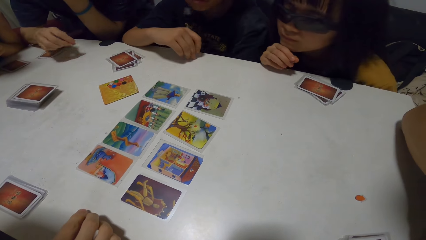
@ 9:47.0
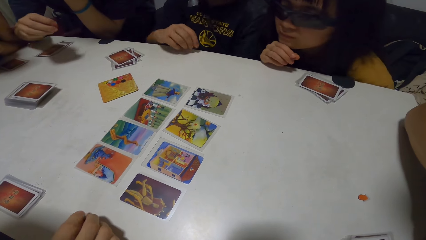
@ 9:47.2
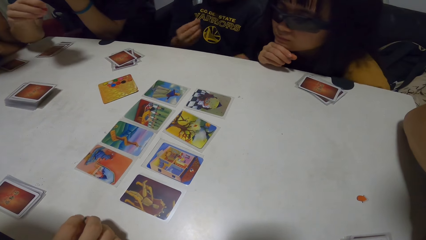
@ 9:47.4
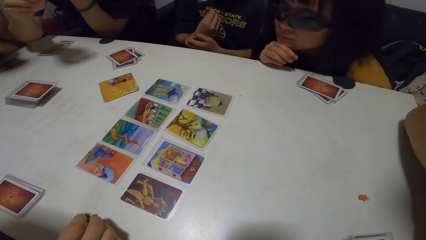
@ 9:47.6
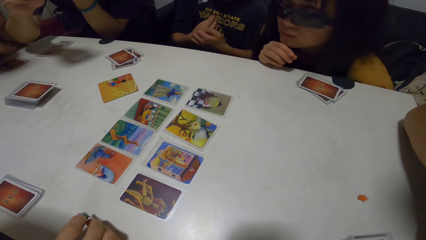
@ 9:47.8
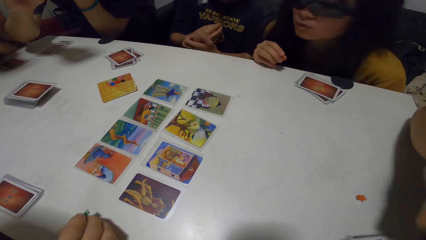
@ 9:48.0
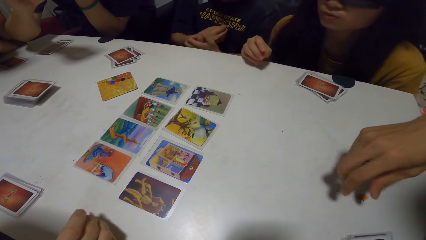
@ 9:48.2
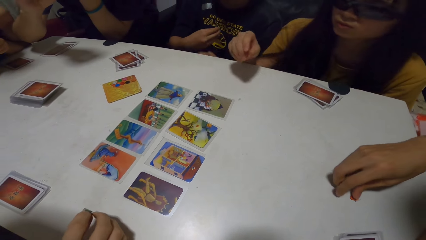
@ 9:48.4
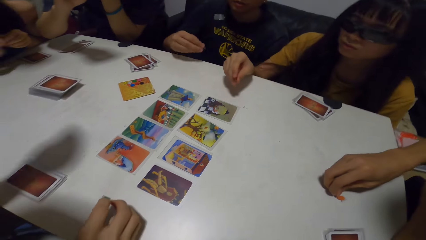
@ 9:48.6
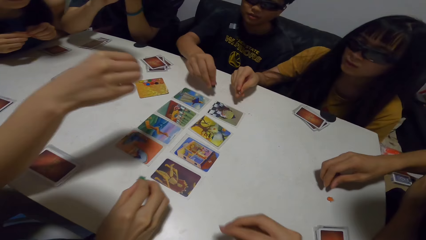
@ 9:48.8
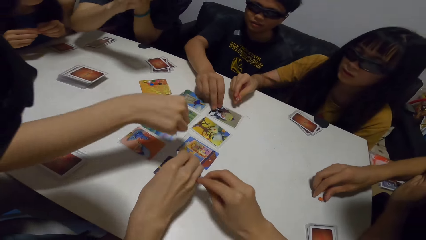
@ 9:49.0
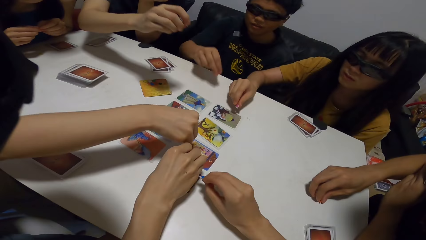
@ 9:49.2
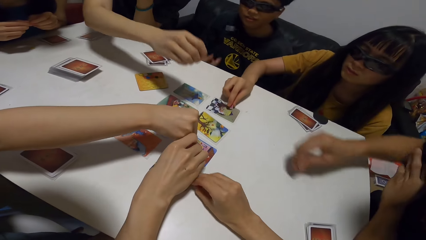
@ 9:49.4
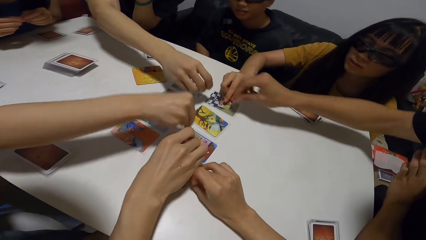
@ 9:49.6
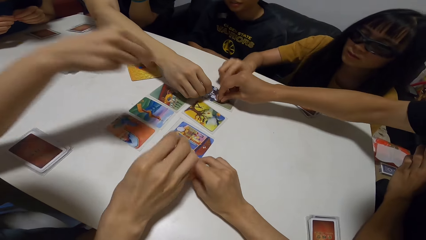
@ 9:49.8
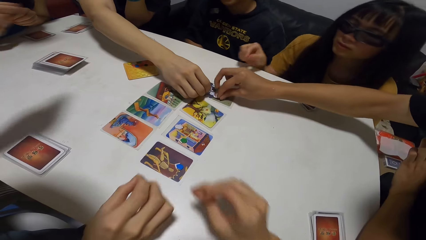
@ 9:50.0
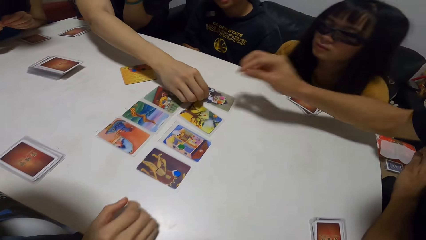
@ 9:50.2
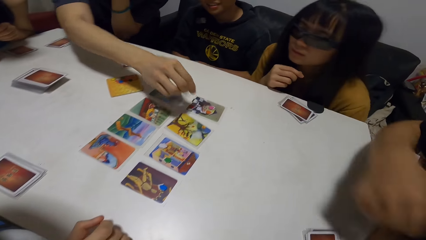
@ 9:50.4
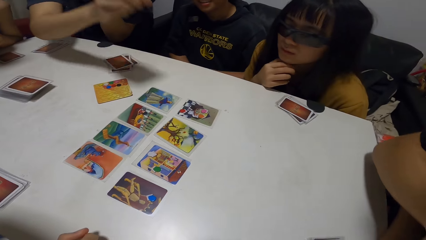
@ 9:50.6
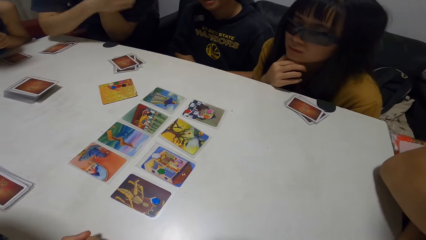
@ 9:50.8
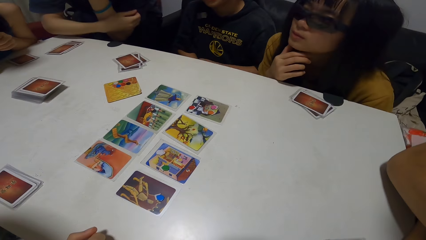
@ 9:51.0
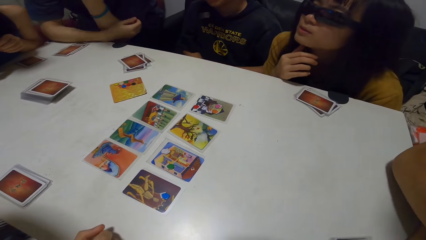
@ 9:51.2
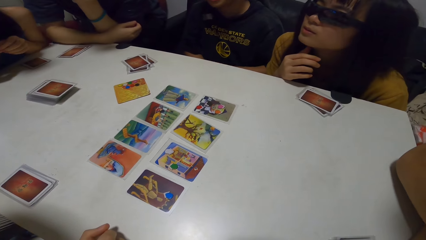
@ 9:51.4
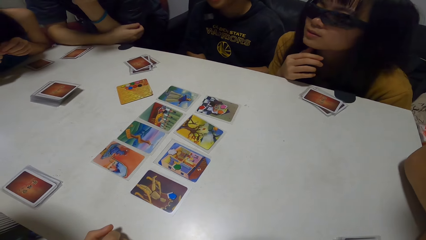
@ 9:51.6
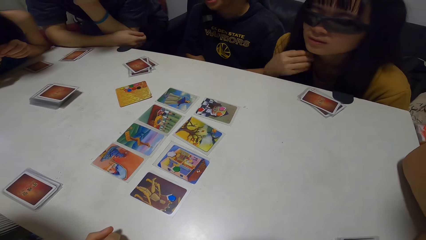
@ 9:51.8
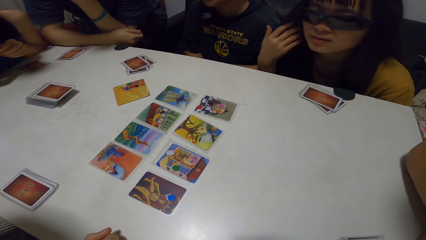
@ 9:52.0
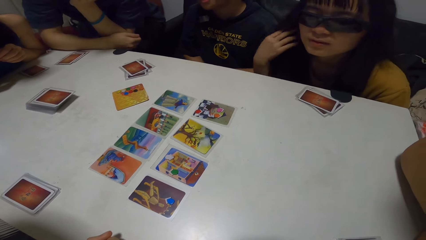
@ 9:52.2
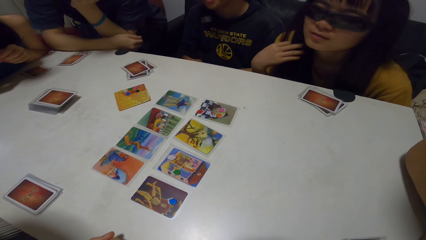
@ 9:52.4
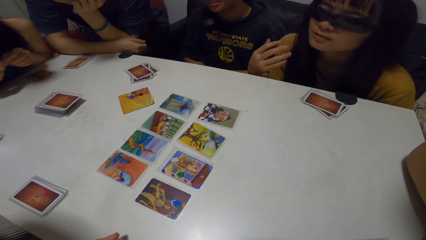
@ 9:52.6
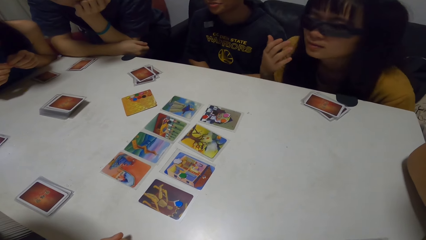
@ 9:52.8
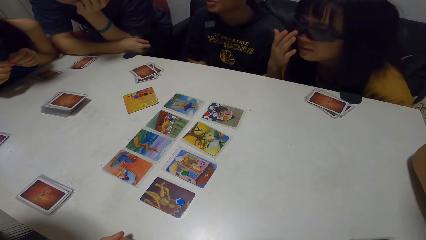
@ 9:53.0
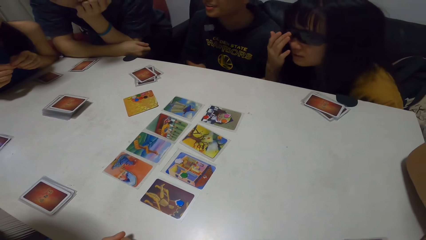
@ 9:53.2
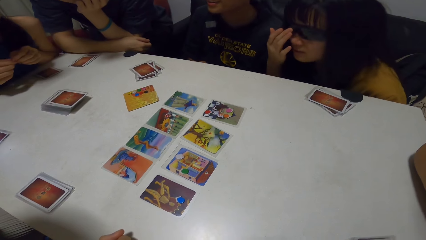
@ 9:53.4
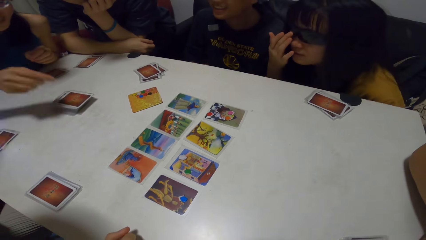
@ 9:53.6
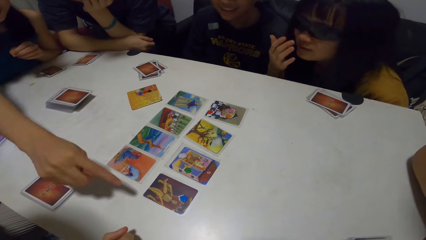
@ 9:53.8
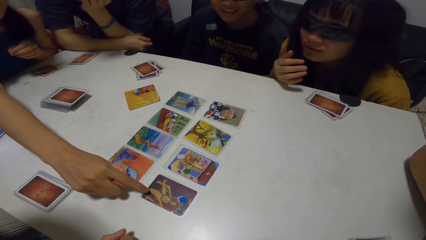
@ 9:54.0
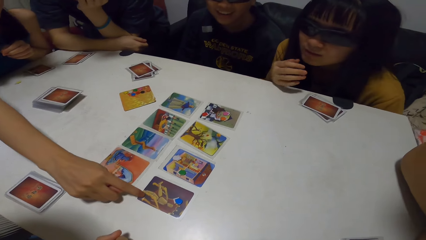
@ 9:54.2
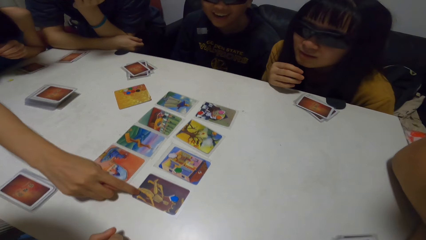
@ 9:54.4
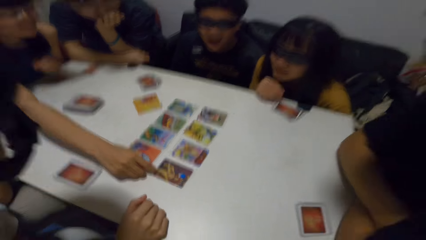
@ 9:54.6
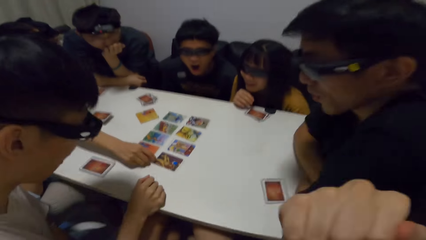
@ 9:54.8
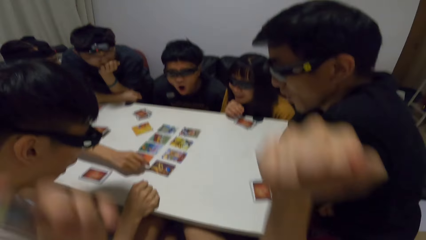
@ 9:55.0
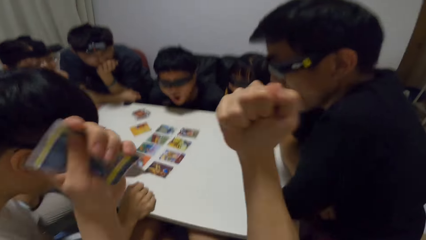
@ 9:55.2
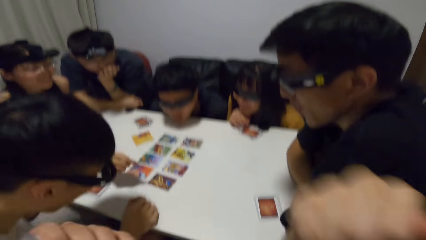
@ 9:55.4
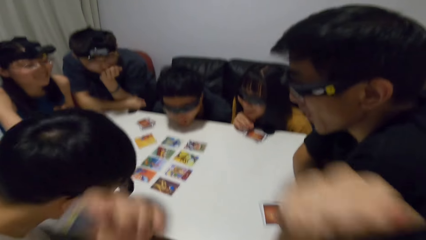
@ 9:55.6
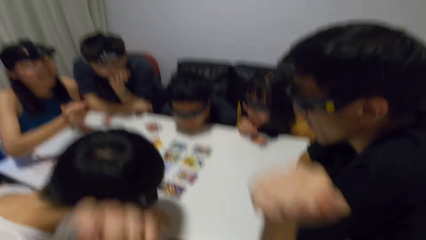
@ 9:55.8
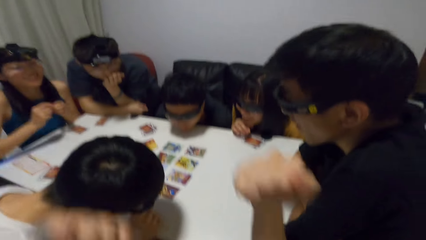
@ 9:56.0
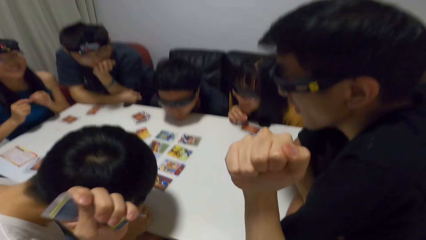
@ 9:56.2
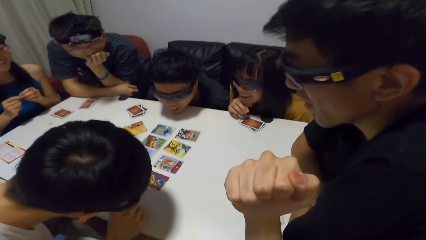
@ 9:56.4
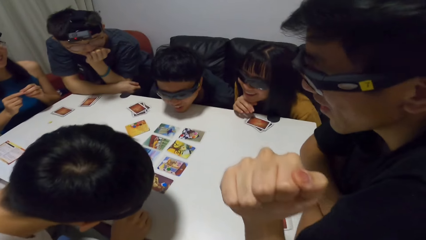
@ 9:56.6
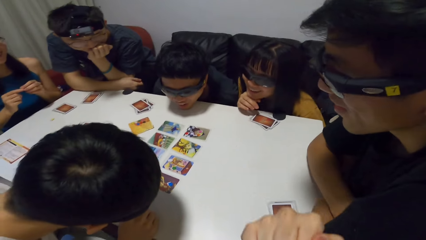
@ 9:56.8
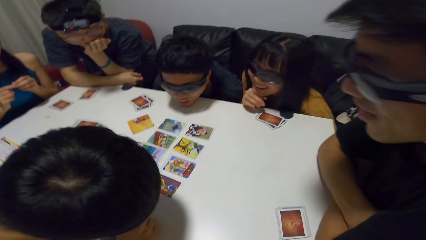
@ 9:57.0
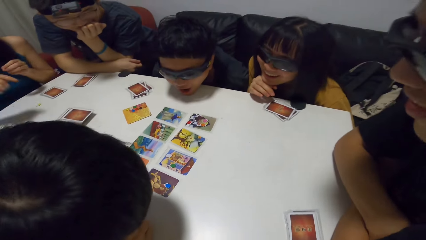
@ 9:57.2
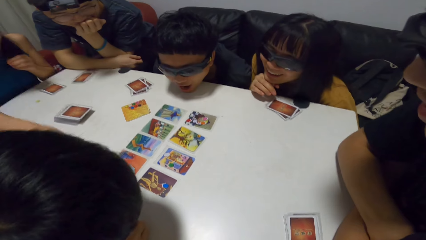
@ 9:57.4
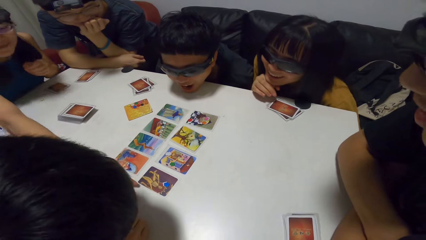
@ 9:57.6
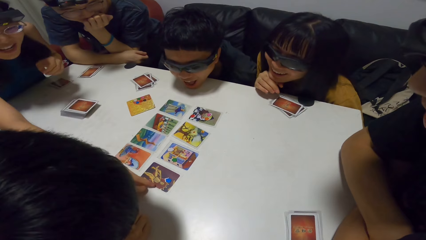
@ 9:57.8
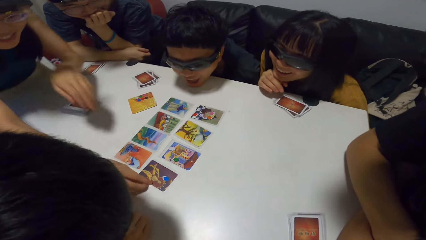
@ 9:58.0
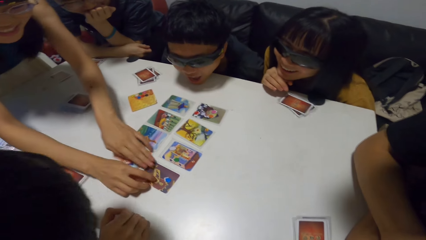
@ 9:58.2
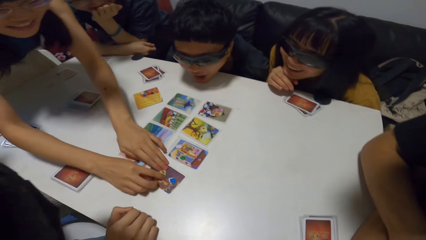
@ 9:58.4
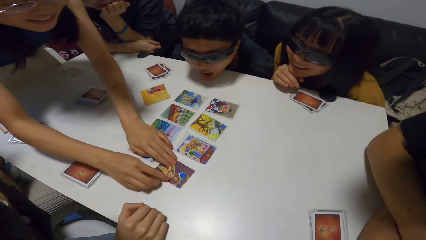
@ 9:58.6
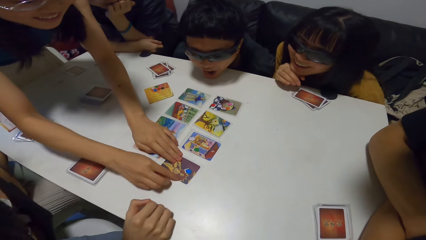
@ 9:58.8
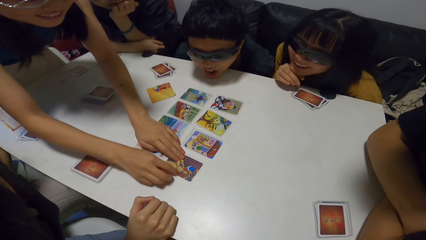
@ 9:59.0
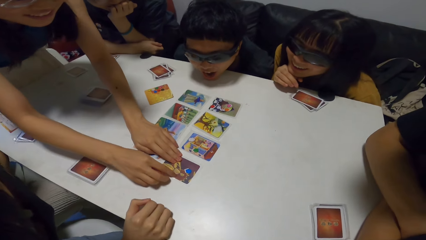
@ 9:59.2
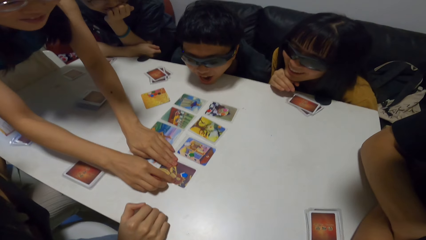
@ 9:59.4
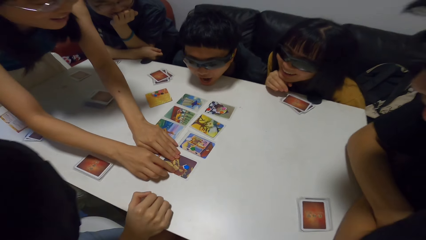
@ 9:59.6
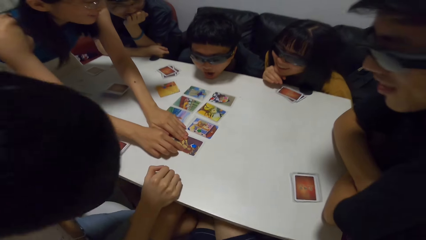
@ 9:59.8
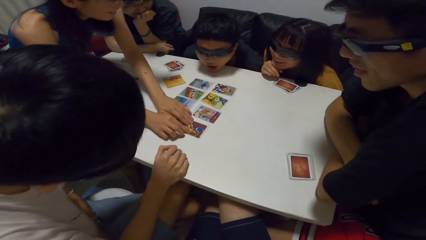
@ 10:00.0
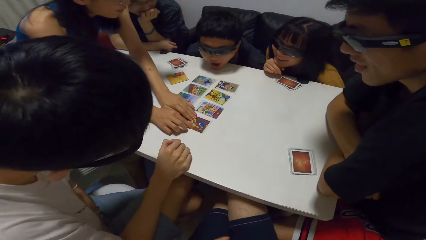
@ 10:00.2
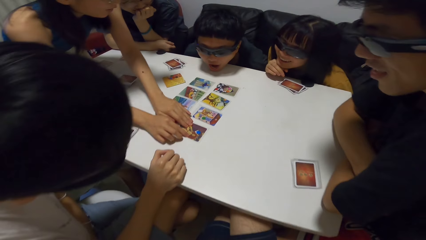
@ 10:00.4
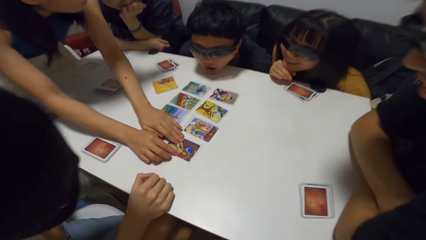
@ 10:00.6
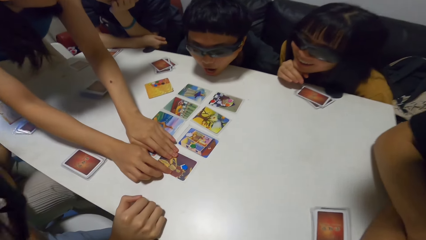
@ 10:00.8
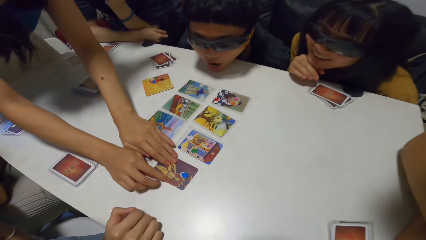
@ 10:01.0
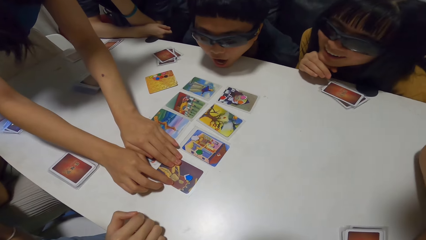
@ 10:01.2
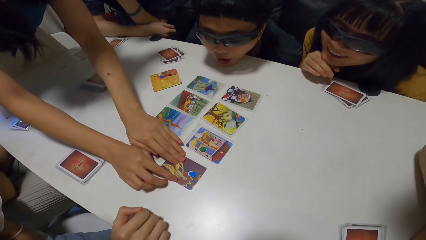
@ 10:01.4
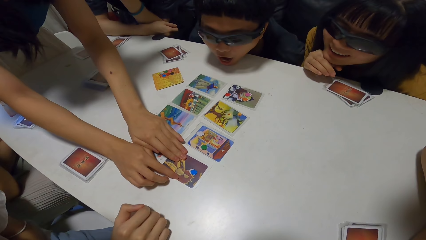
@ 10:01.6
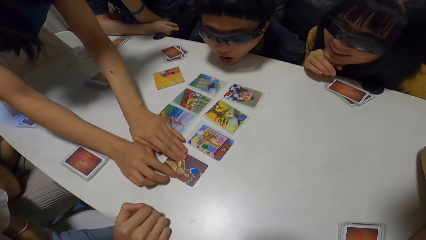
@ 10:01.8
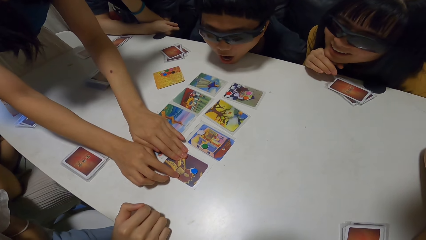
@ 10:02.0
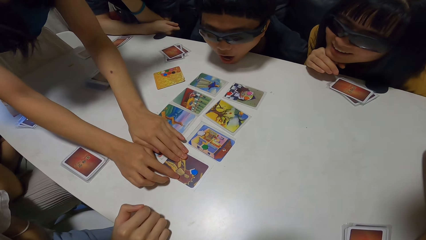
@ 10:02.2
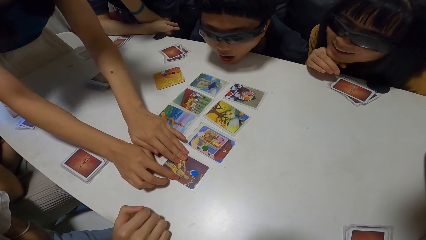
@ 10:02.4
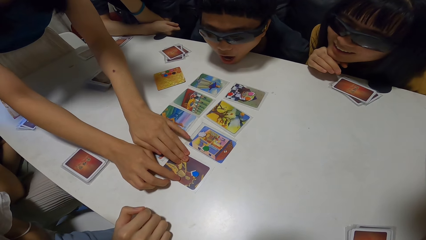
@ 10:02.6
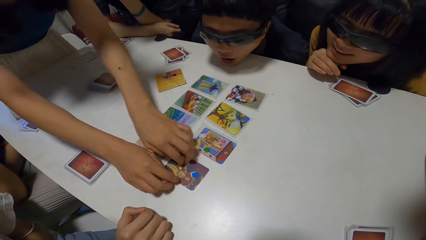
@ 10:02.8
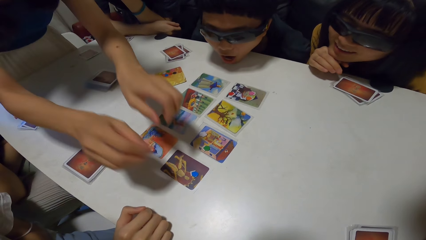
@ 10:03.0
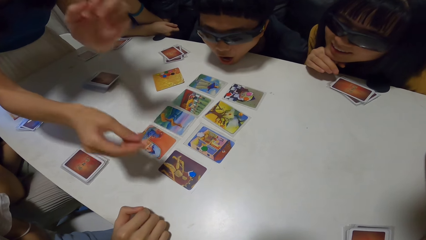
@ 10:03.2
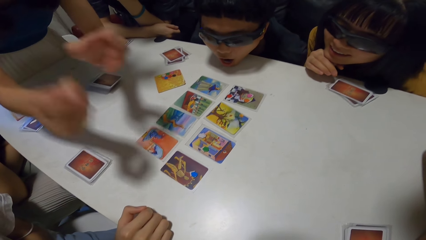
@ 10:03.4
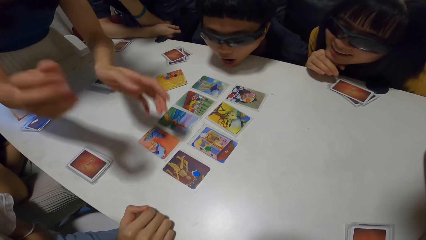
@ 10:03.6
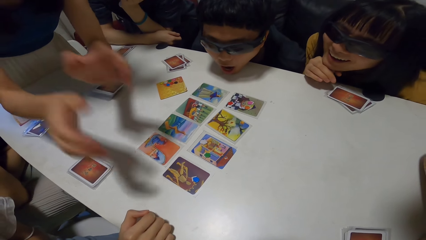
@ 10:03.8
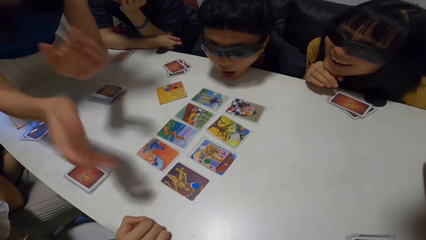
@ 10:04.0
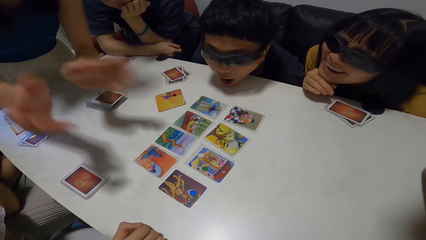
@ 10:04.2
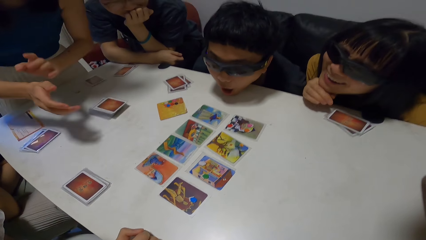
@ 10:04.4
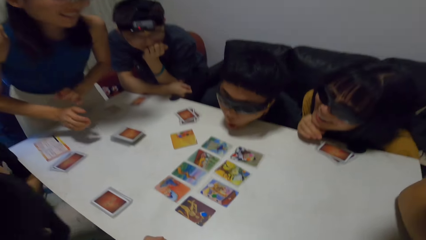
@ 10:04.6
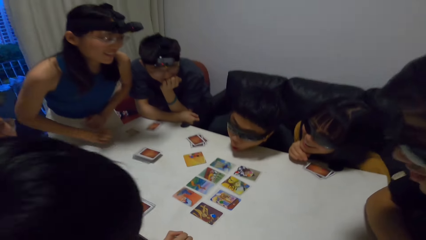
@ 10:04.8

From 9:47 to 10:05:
A man scratches his hand. Another man picks up a paper from the table. The first man drops the paper on the card. A lady drops the paper on the card. A third man drops the paper on the card. The camera wearer drops the paper on the card. Another lady drops the paper on the card. The second man drops the paper on the card. A fourth man drops the paper on the card. The second lady touches her hair and adjusts her glasses. A third lady points towards the card on the table. The camera wearer jubilates. The third lady scratches the card. The third lady touches the card. The third lady gesticulates with her hands.
